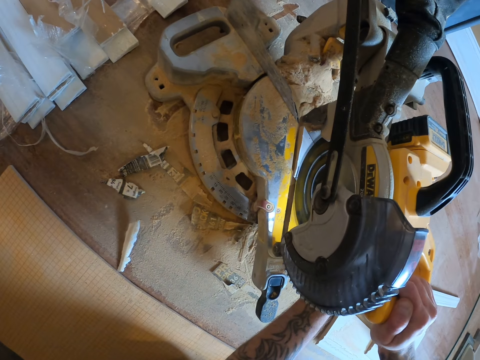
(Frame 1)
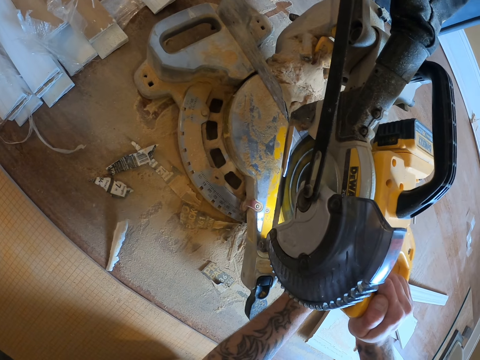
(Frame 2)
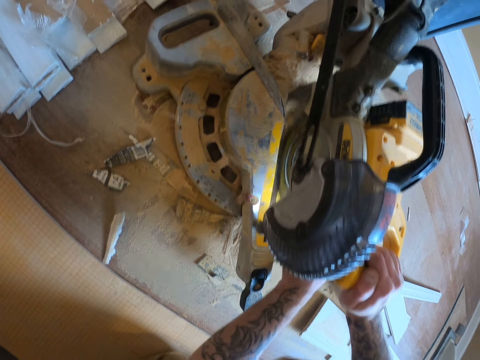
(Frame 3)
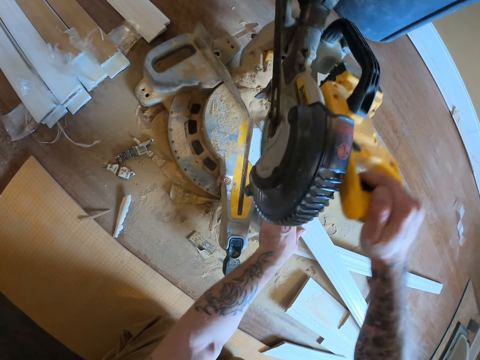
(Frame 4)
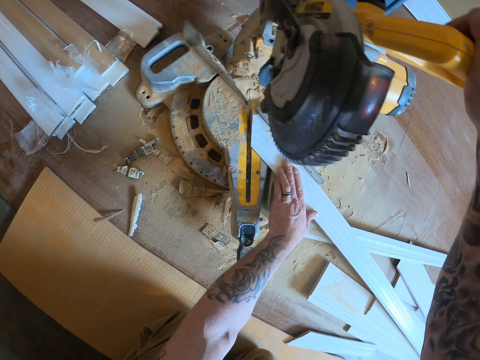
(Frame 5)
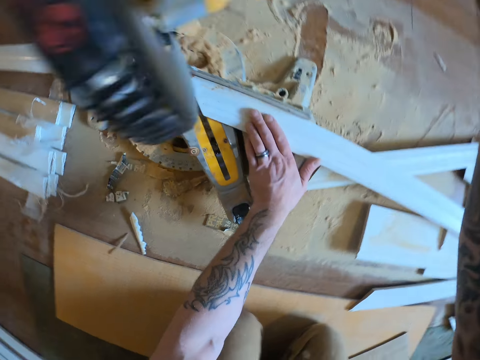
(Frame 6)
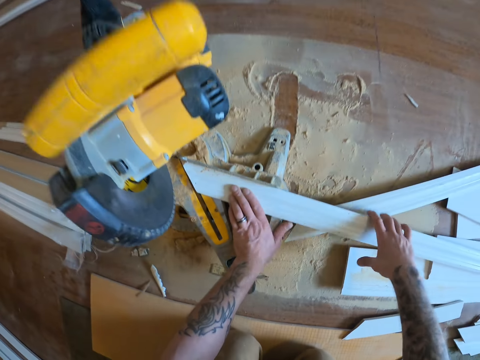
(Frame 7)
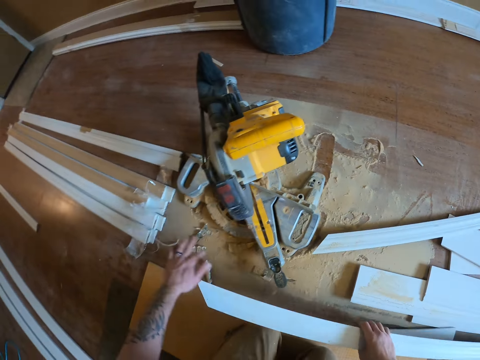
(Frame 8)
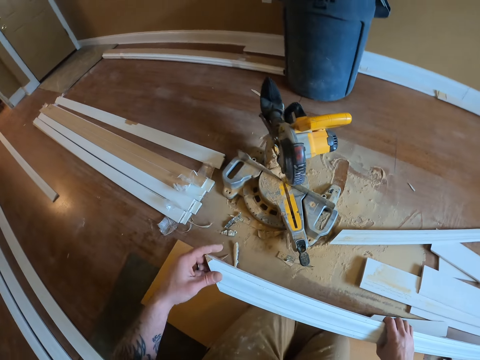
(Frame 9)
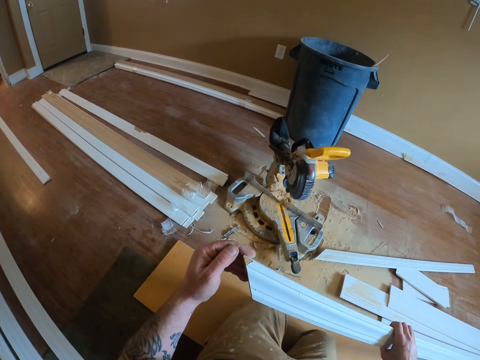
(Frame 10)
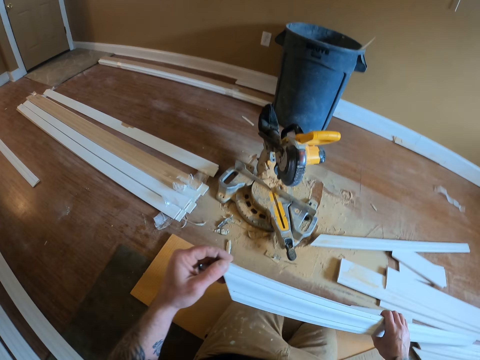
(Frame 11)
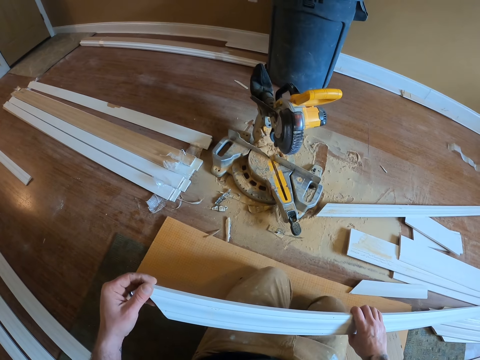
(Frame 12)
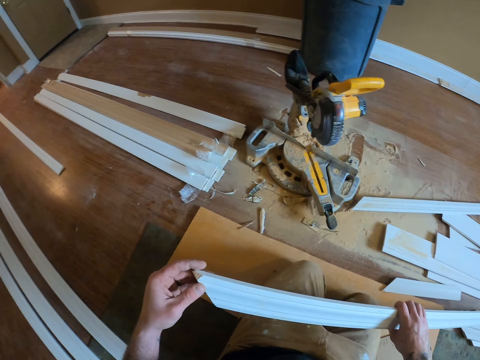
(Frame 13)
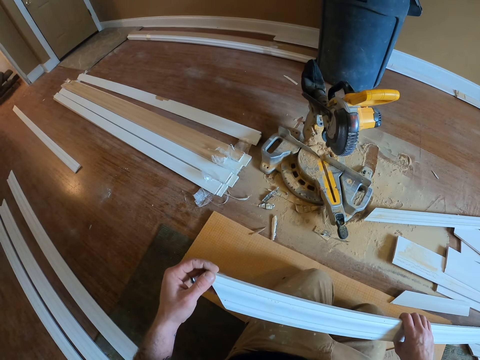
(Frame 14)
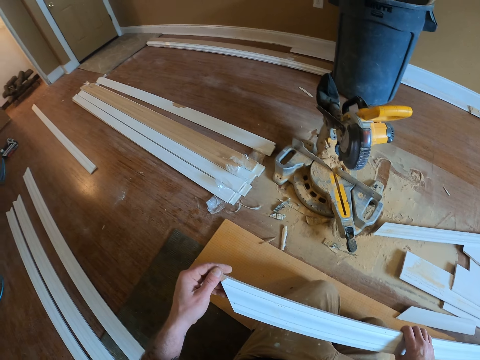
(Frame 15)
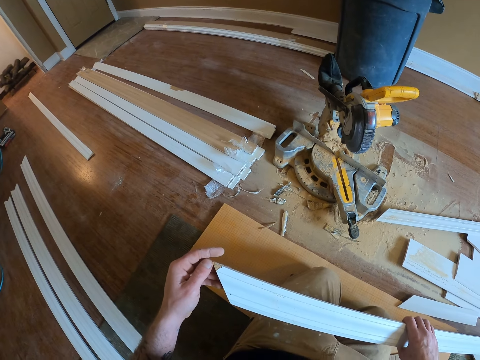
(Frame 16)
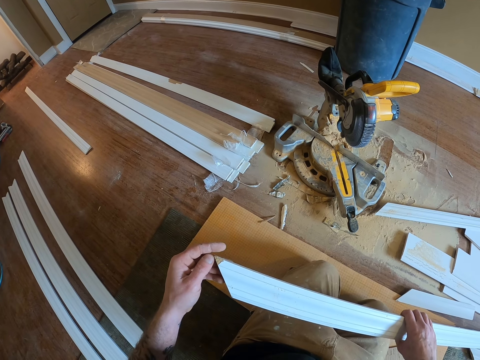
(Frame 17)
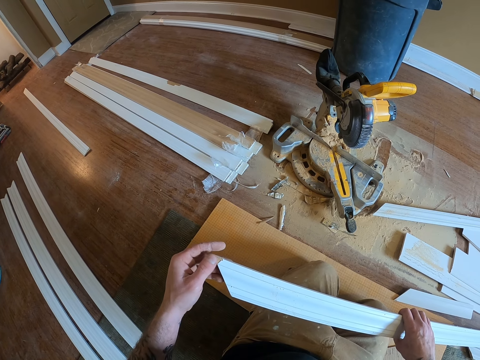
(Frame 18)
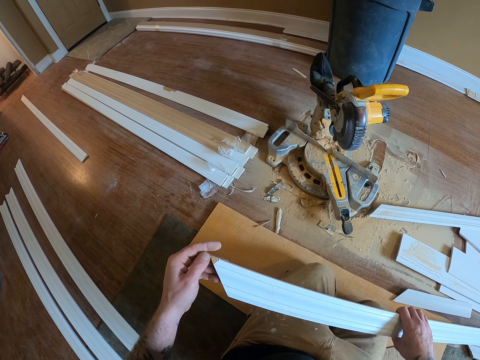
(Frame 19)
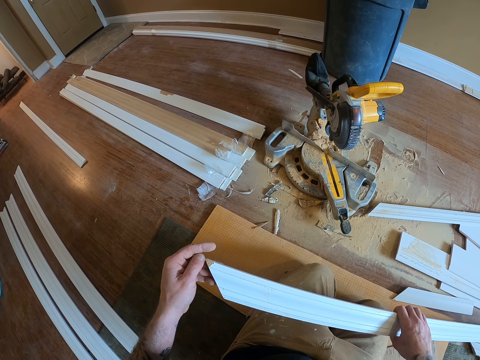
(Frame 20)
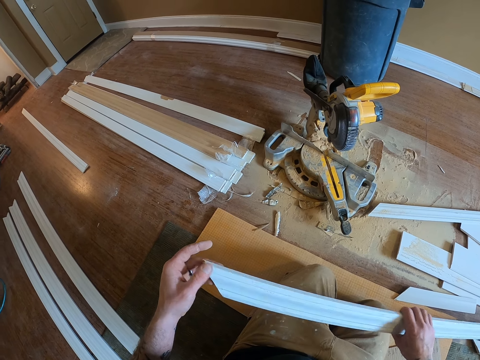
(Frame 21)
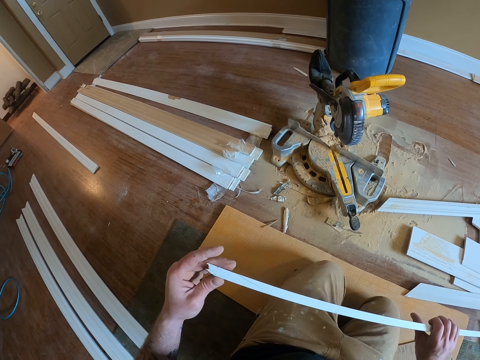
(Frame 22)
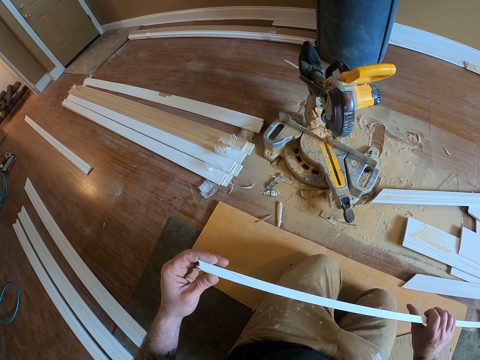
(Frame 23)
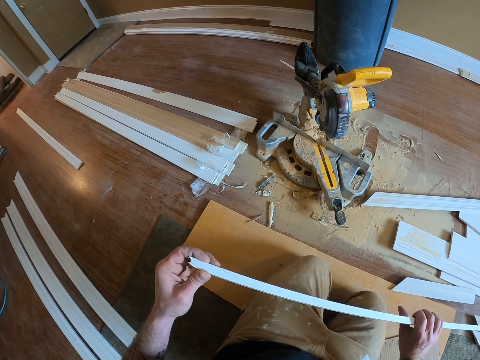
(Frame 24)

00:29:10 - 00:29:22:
The camera wearer cuts the wood. They move the door jamb. They move a finger on the wood. They touch the door jamb.

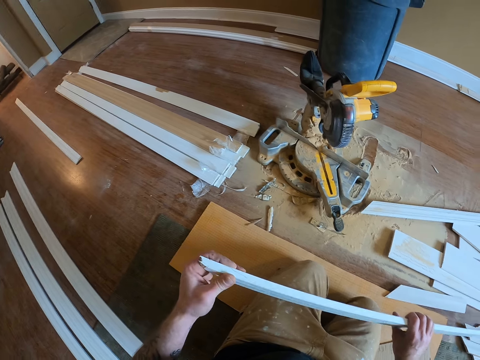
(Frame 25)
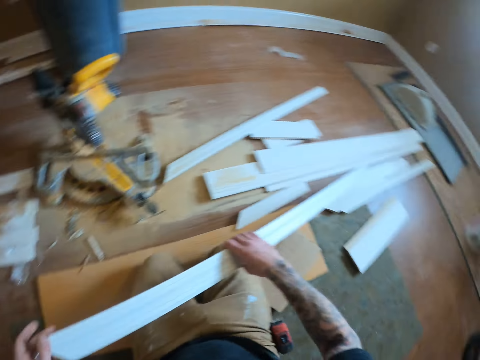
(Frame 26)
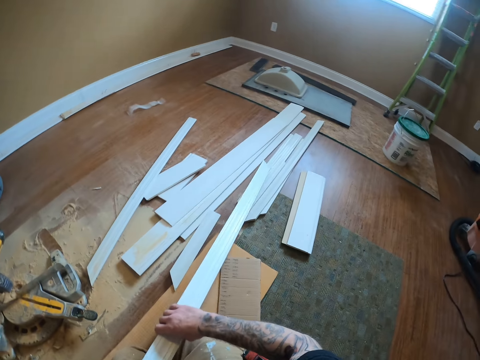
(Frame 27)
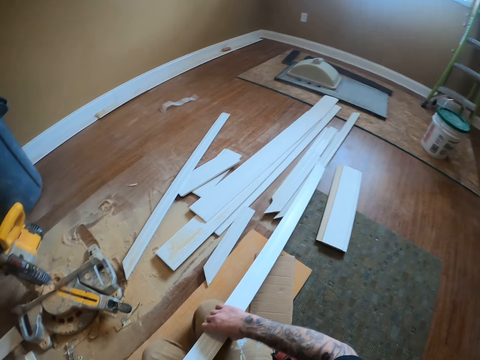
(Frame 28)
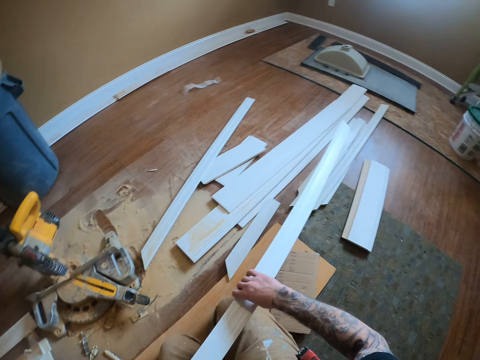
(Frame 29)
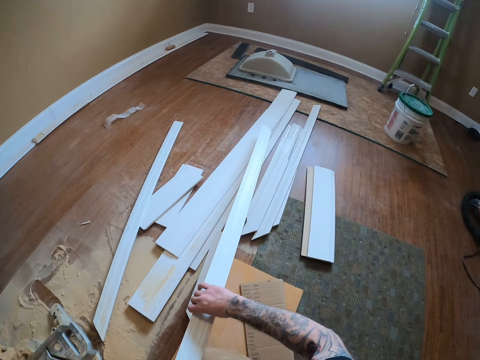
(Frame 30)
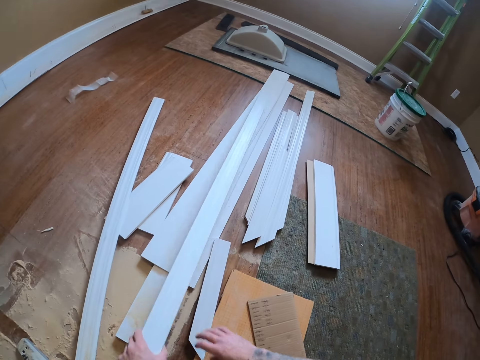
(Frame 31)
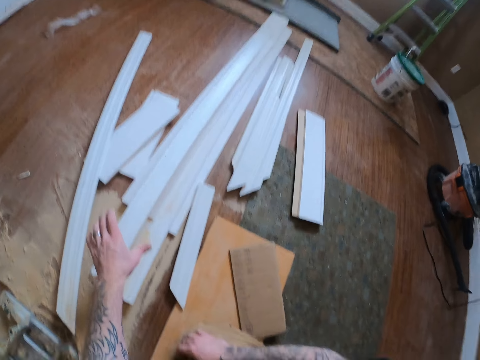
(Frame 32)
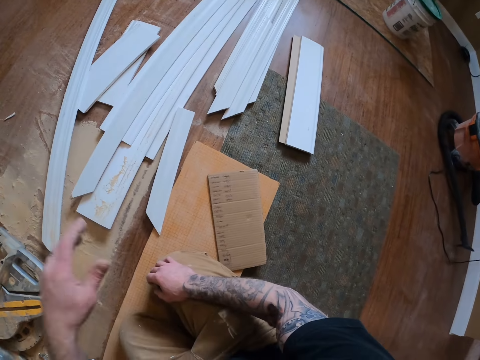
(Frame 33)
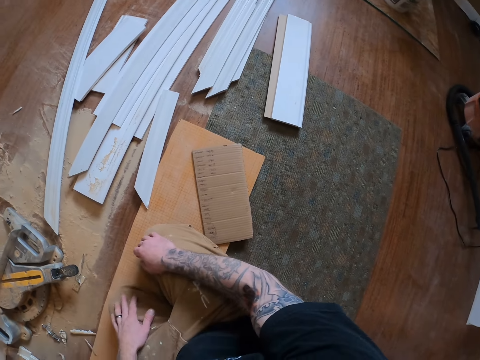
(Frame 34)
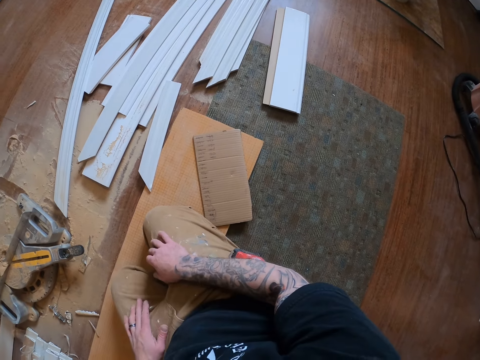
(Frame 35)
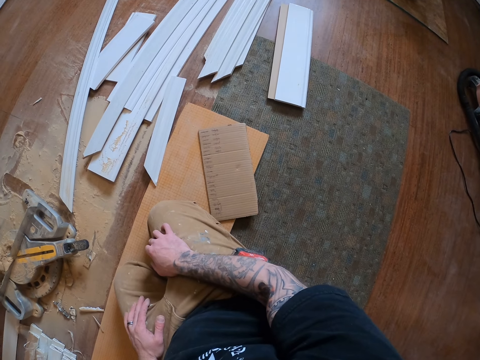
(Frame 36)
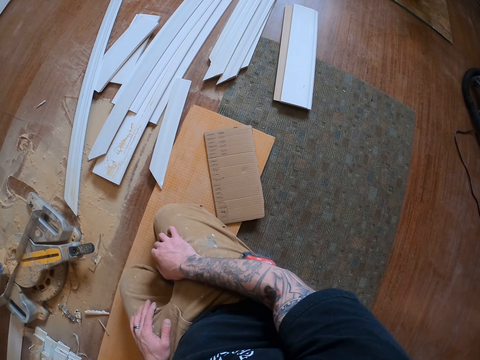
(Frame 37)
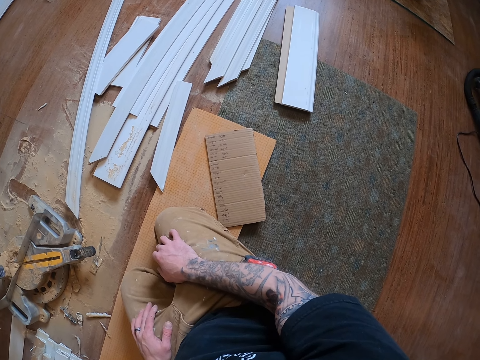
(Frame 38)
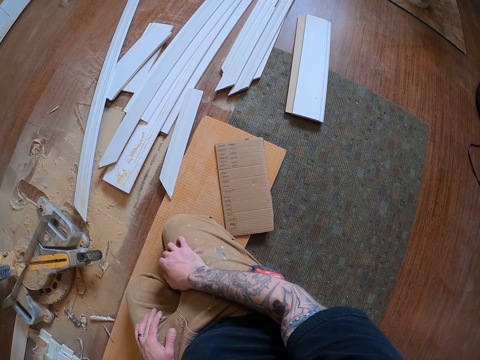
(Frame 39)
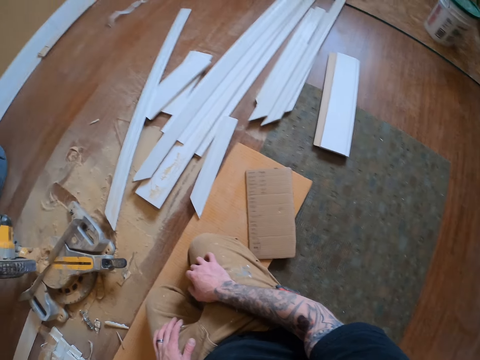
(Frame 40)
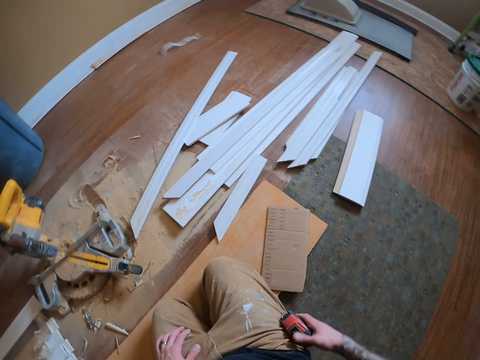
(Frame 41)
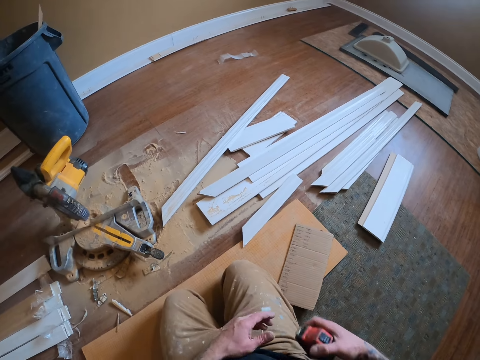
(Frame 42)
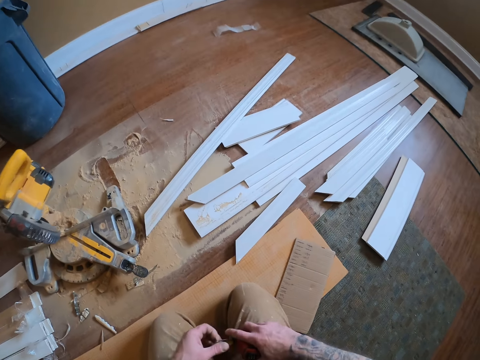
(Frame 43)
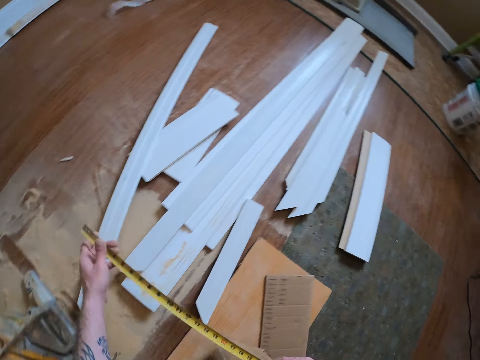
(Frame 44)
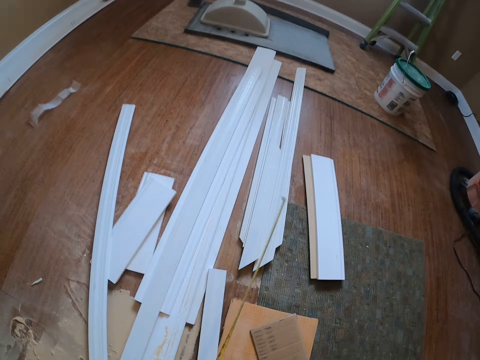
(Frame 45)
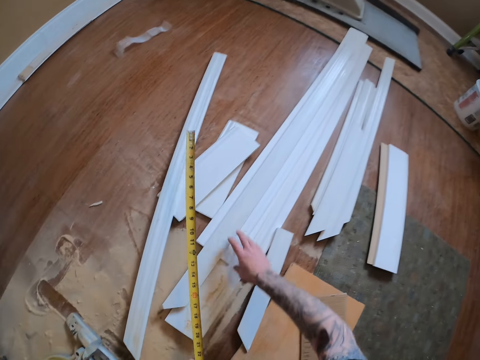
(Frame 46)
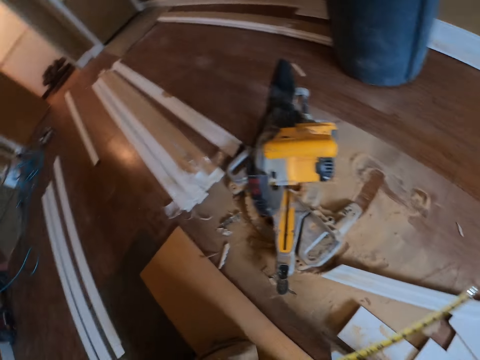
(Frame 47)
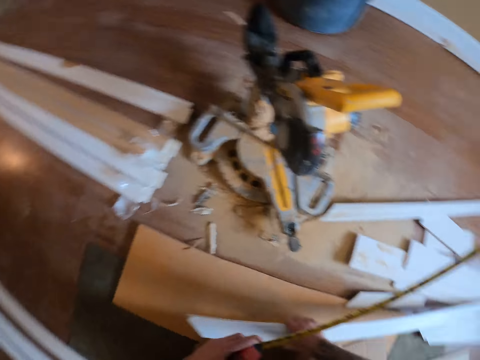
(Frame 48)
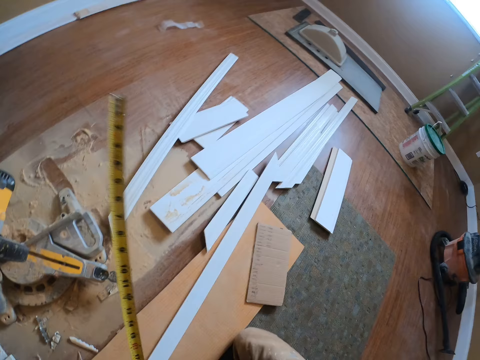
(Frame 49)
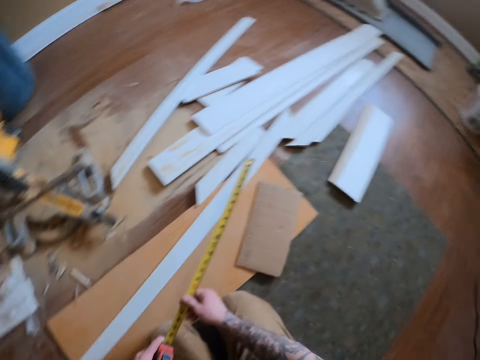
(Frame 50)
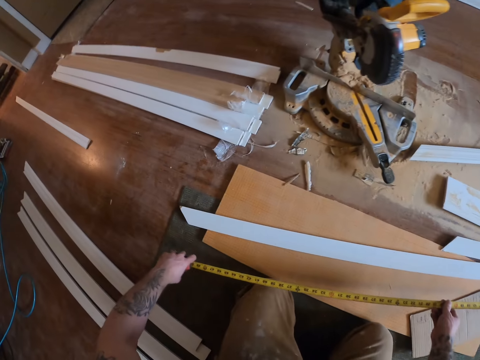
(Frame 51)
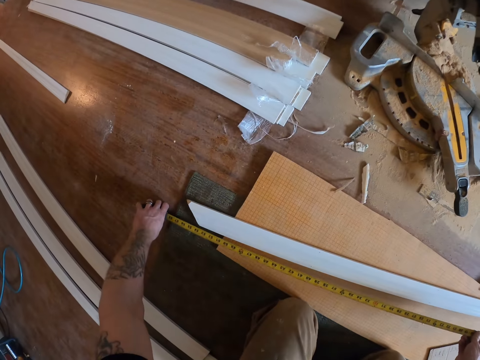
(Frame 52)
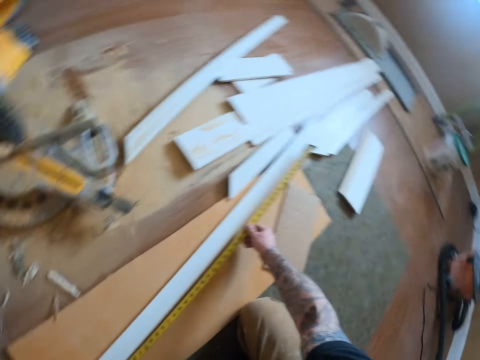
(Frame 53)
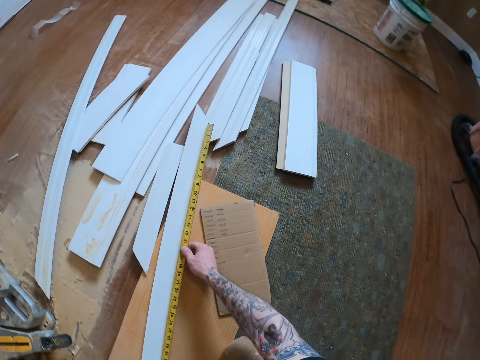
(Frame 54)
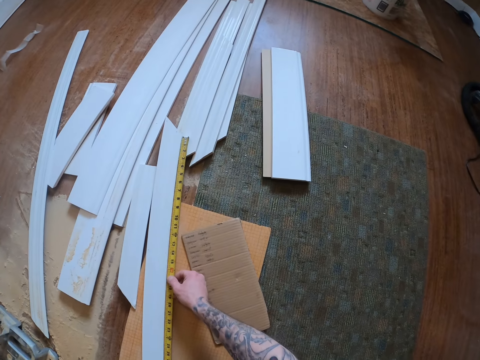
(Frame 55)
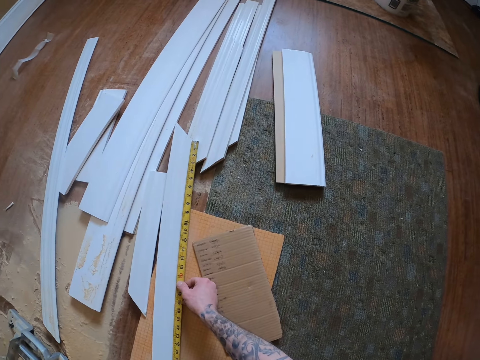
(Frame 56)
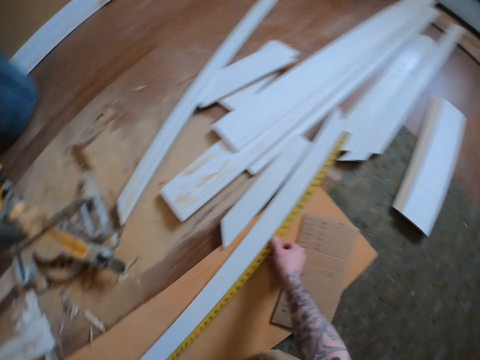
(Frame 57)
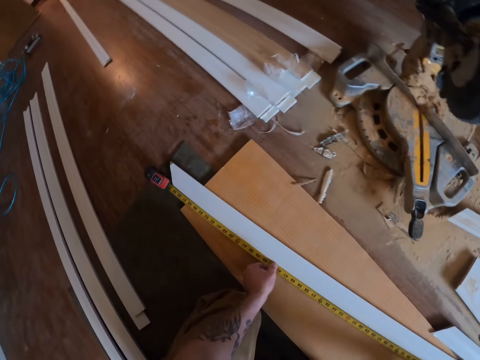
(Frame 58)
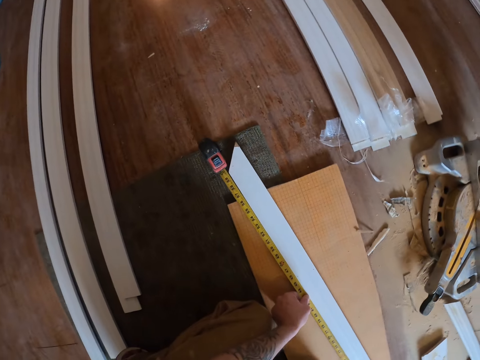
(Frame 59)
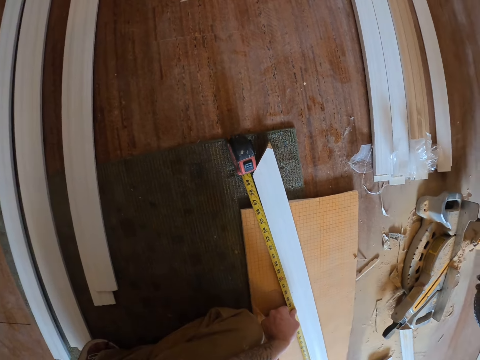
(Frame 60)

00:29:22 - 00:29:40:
The camera wearer looks around. They put the wood or door jamb on other woods. They look at the door jamb. They take the tape measure. They take the wood. They measure the door jamb.
